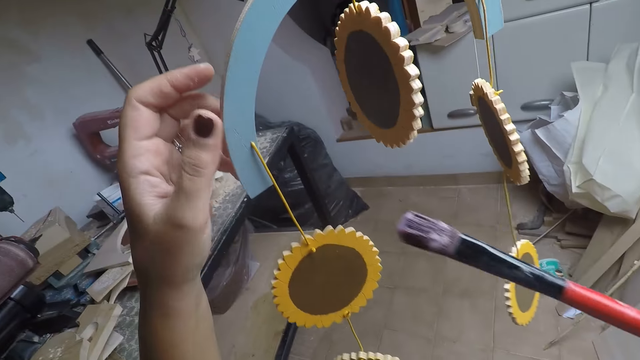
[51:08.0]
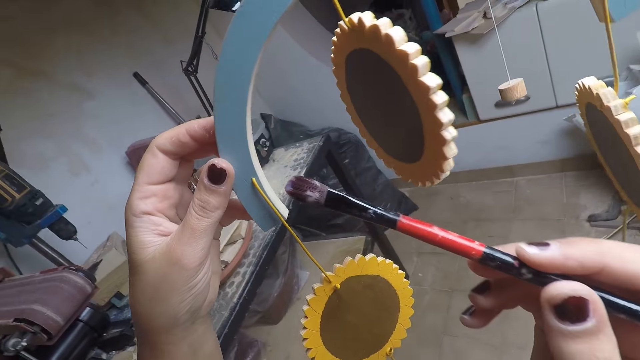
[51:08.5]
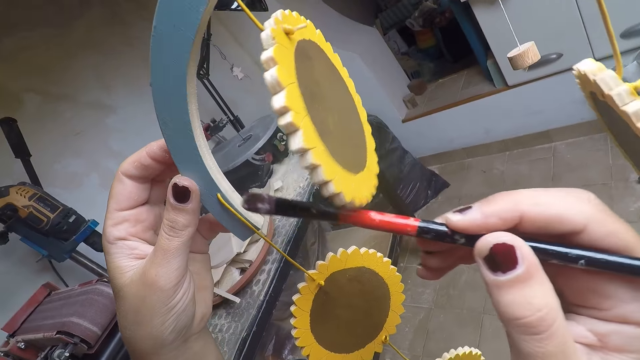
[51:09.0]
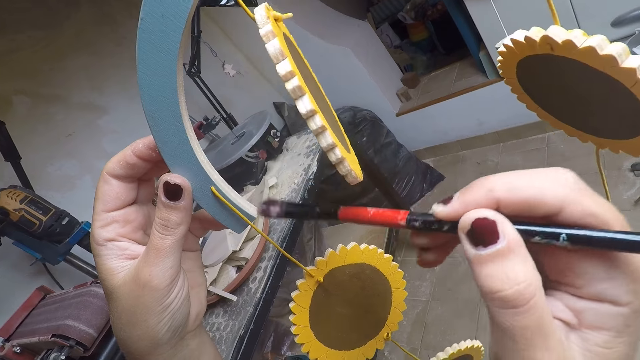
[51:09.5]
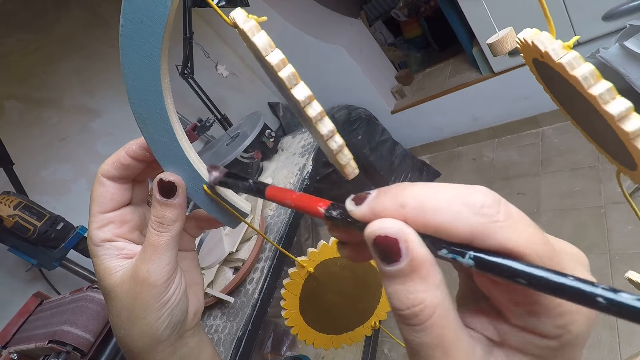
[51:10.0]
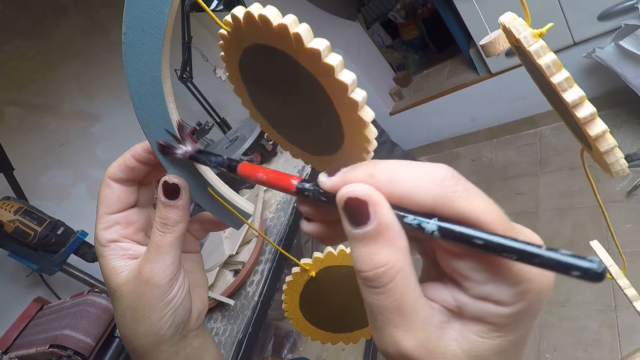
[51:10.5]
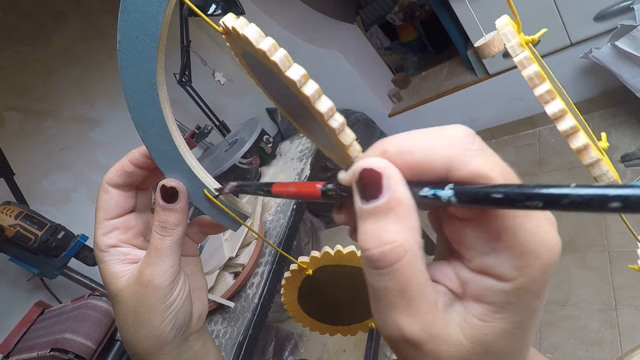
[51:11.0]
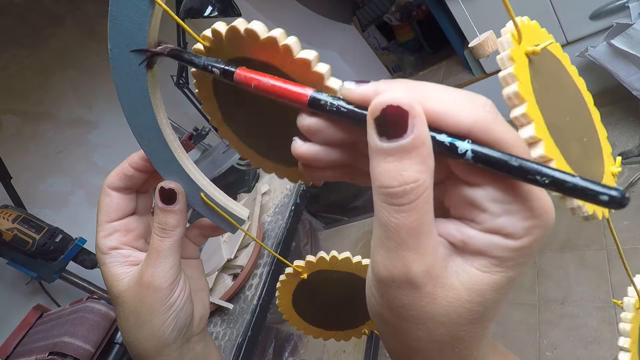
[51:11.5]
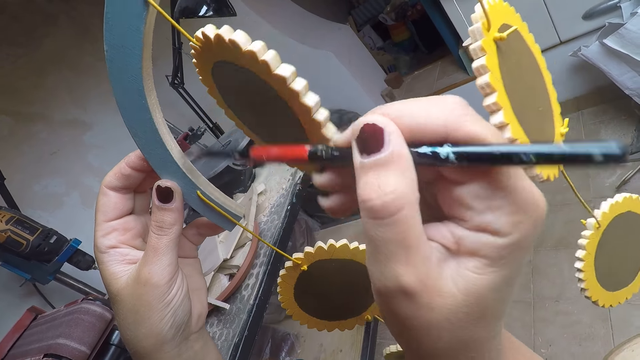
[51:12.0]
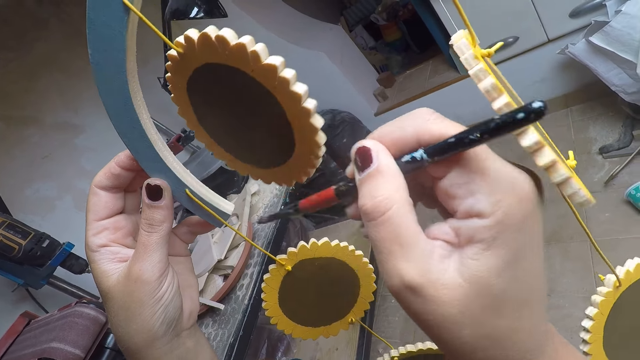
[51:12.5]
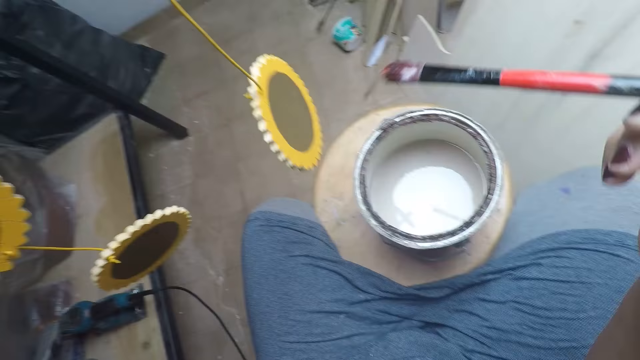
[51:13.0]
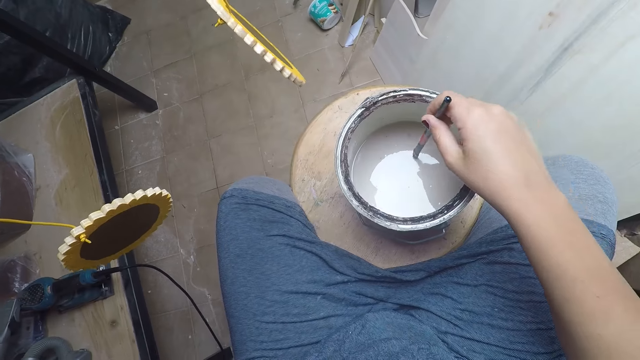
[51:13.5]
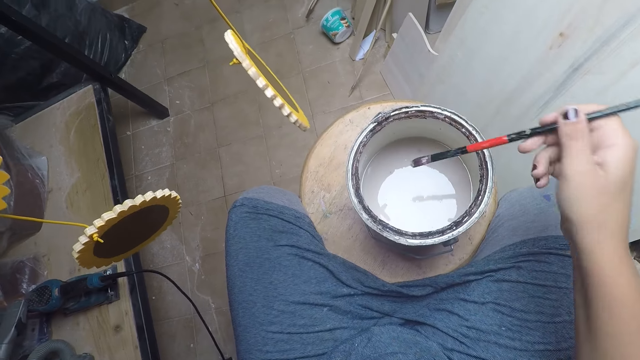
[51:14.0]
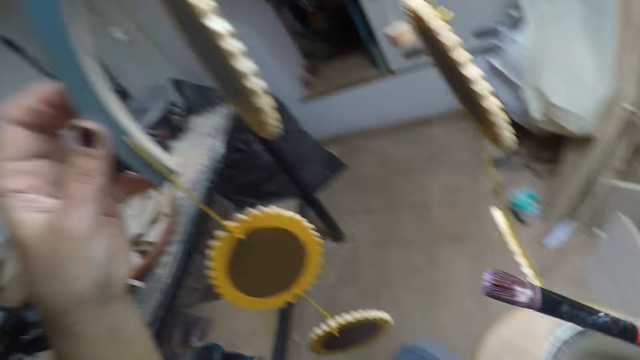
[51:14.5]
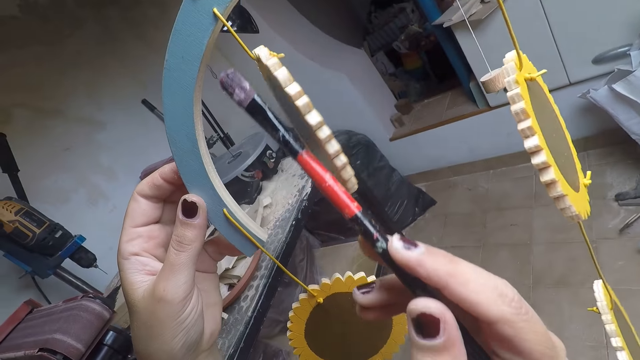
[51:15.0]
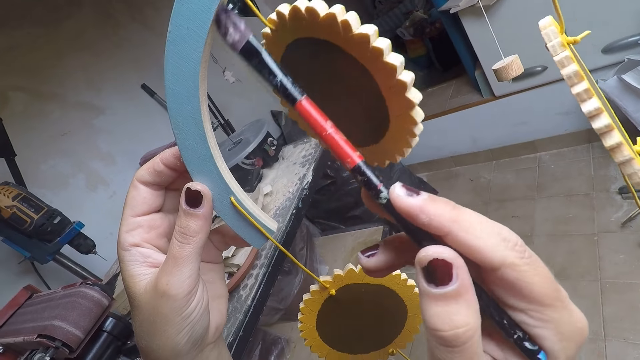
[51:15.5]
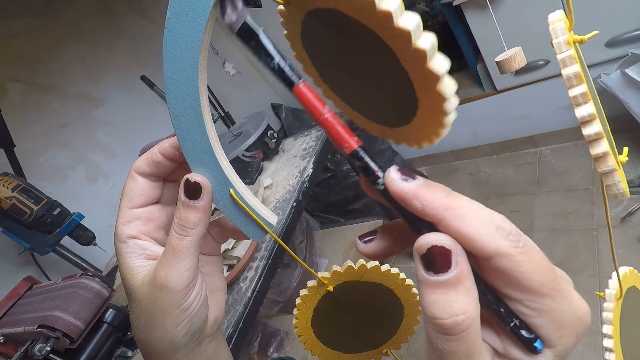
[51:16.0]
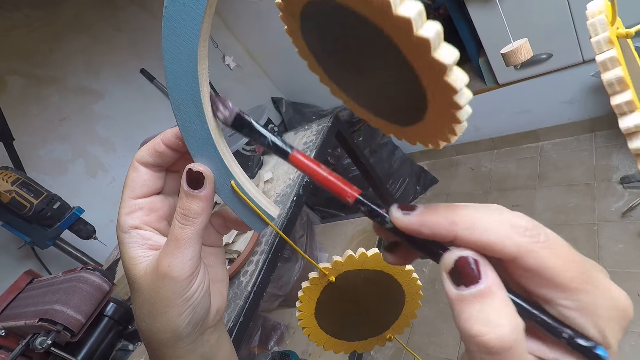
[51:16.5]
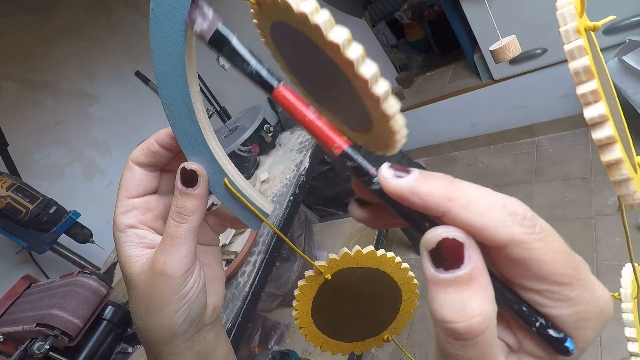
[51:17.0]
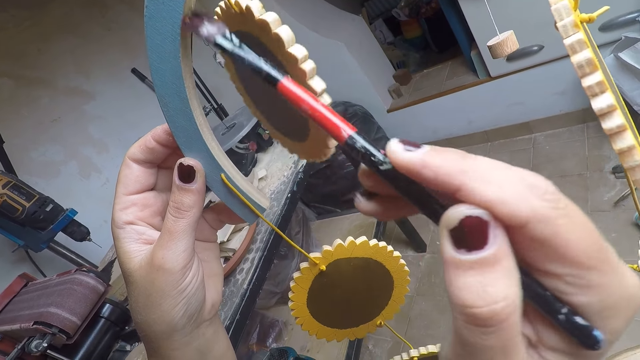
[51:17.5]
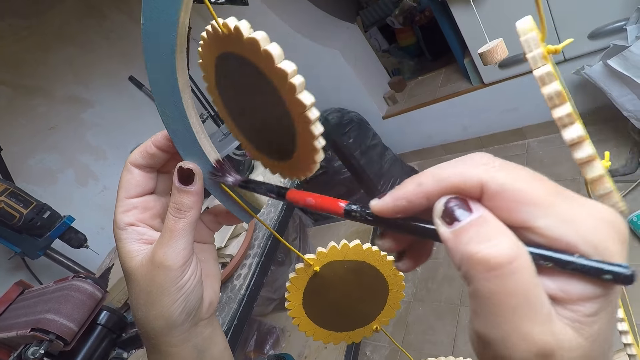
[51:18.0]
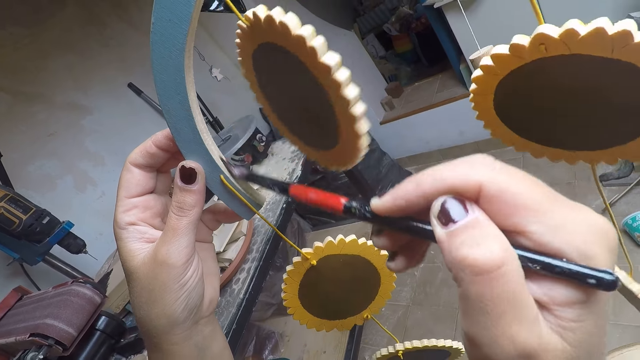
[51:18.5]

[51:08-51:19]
The camera wearer removes the paint brush from the tin. He paints the artwork in his left hand with the paintbrush in his right hand. He takes paint from the paint bucket on the stool with the paintbrush in his right hand. He removes the paint brush from the tin. He paints the artwork in his left hand with the paintbrush in his right hand.

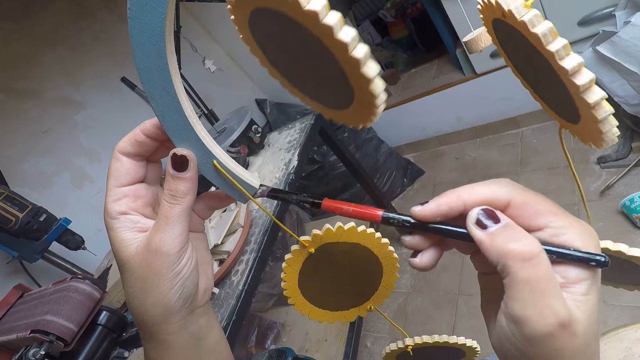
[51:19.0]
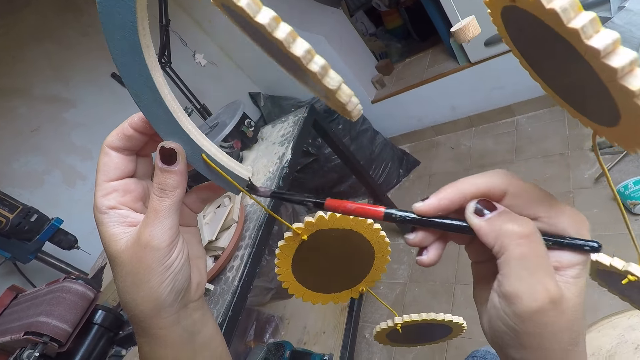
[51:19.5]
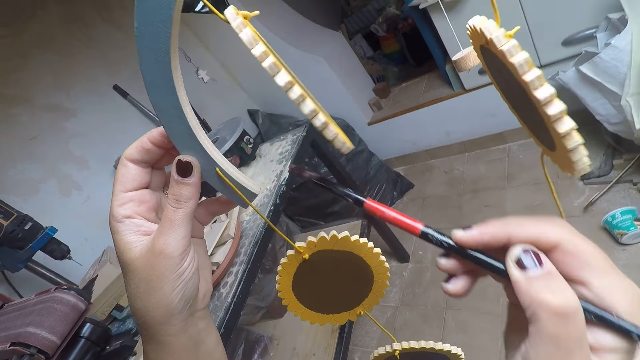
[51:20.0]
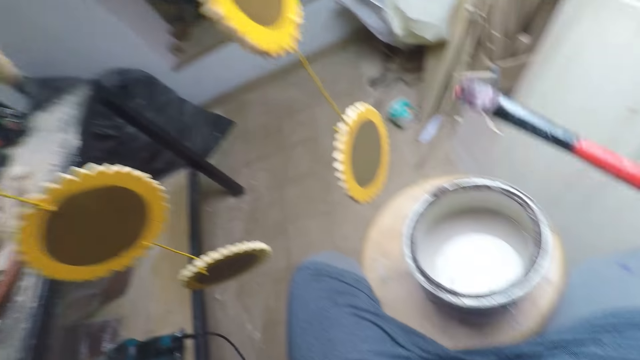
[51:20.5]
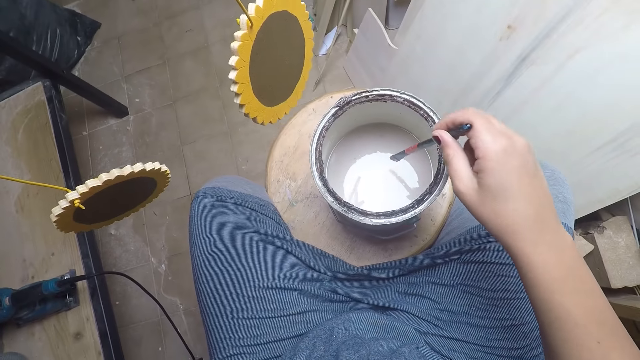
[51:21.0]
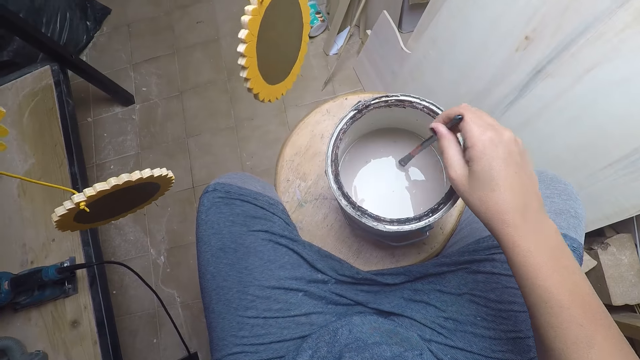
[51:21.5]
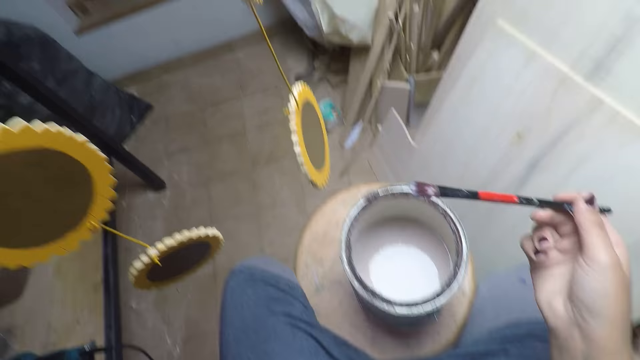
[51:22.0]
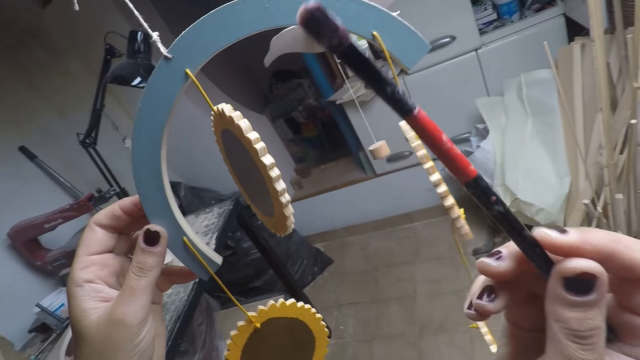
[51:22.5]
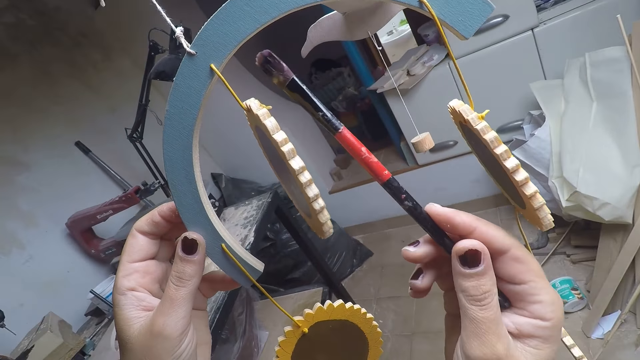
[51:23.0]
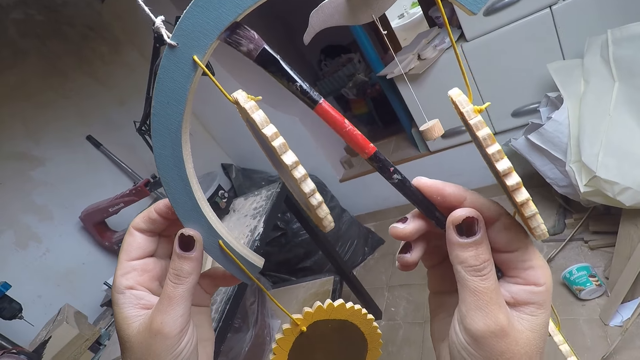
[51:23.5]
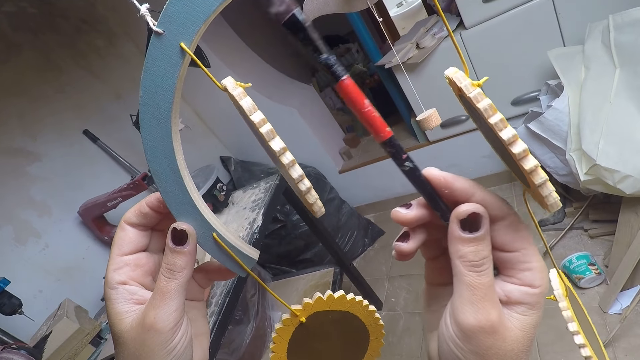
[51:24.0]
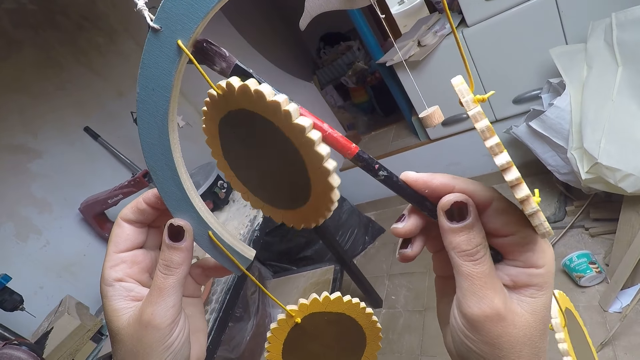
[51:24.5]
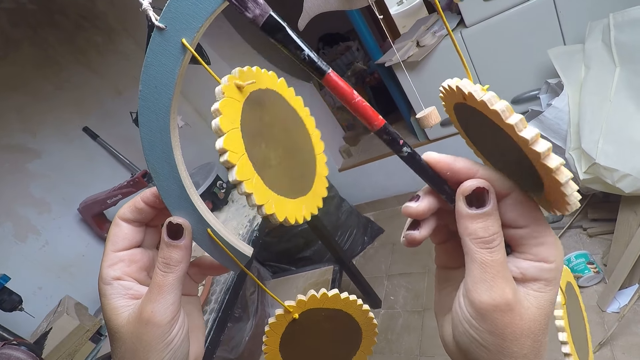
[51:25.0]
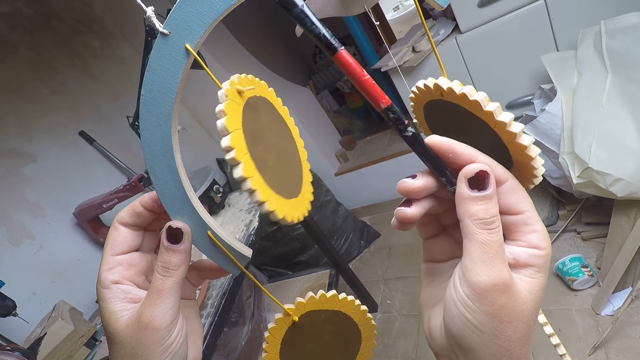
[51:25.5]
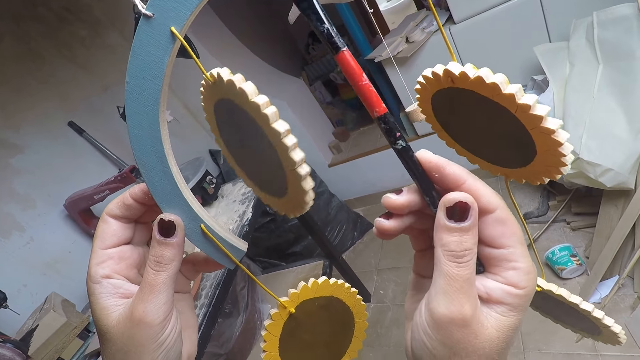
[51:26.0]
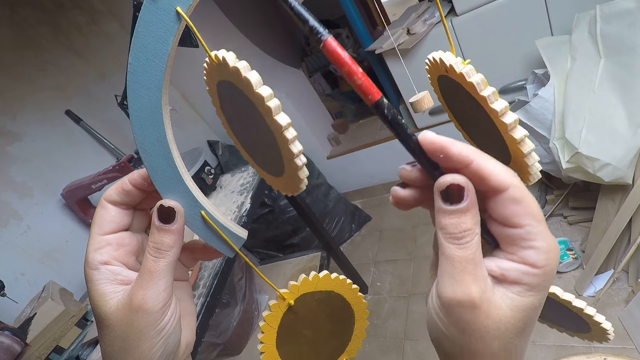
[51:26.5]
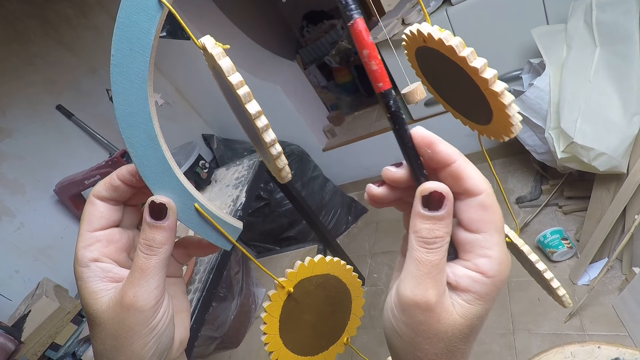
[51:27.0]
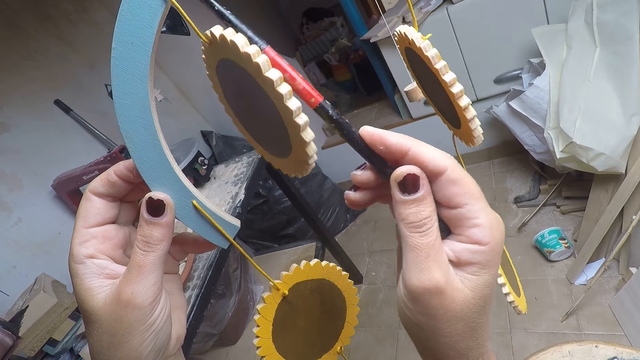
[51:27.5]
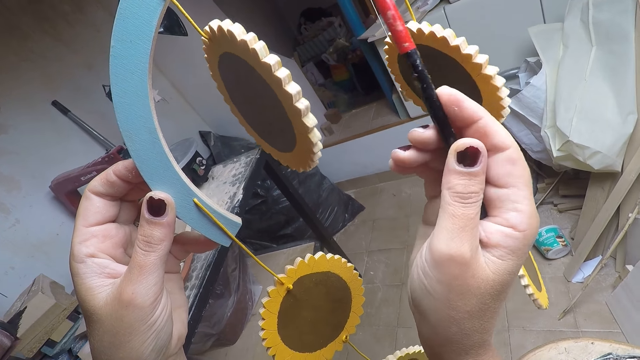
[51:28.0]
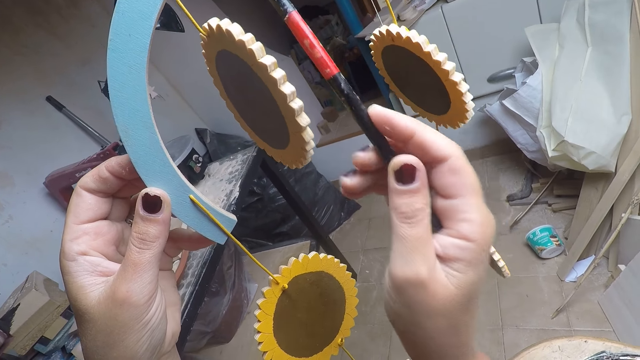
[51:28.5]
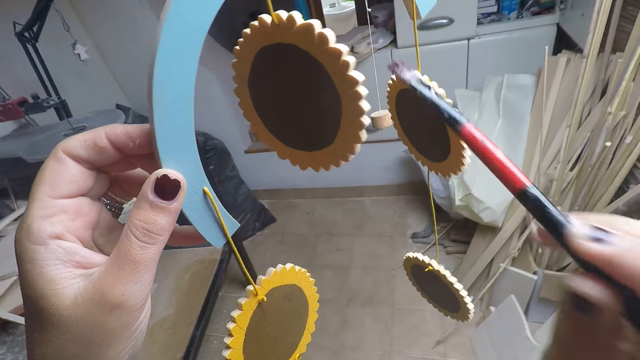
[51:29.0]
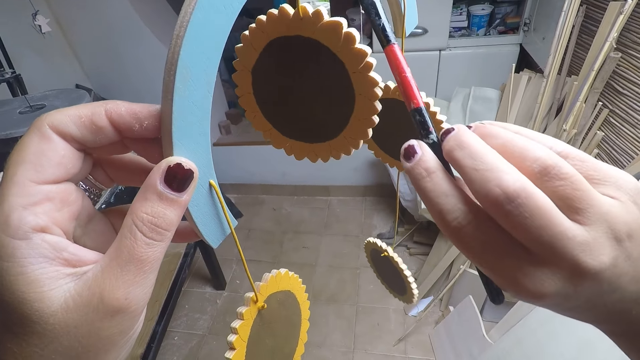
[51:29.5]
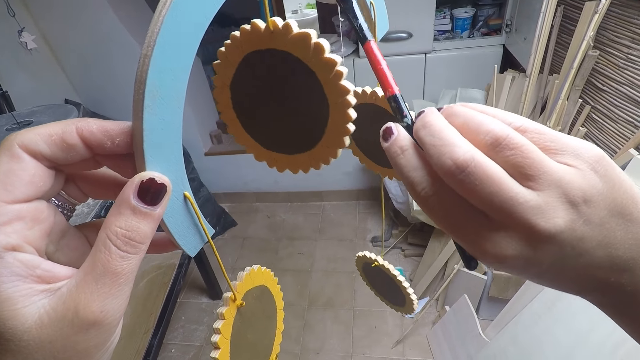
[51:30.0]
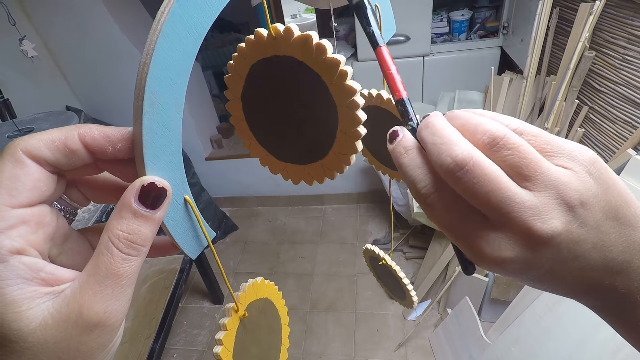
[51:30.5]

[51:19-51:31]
The camera wearer takes paint from the paint bucket on the stool with the paintbrush in his right hand. He removes the paint brush from the tin. He paints the artwork in his left hand with the paintbrush in his right hand.
